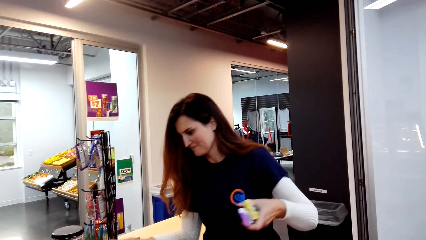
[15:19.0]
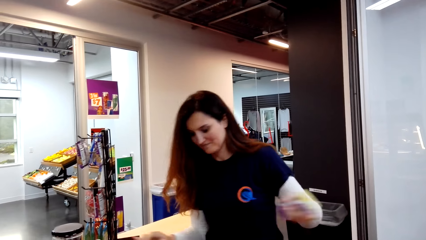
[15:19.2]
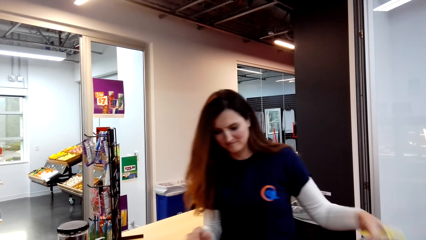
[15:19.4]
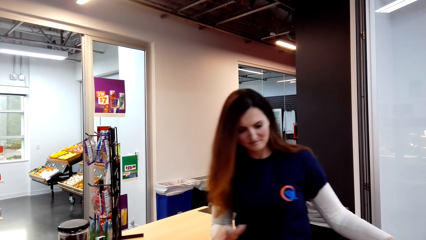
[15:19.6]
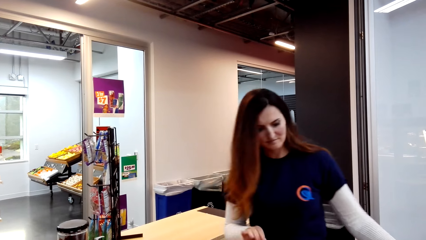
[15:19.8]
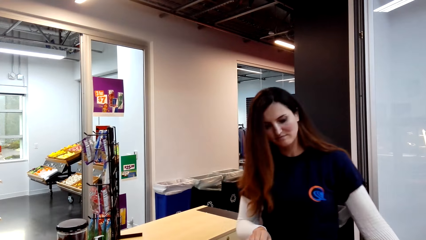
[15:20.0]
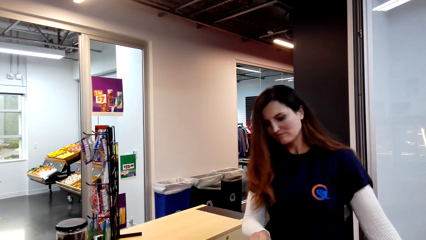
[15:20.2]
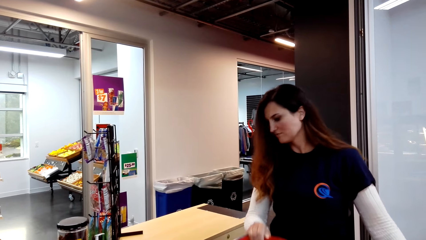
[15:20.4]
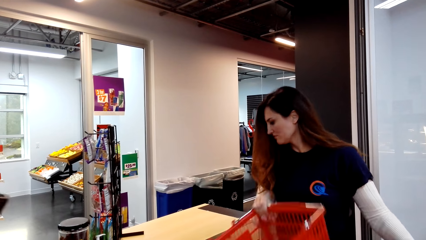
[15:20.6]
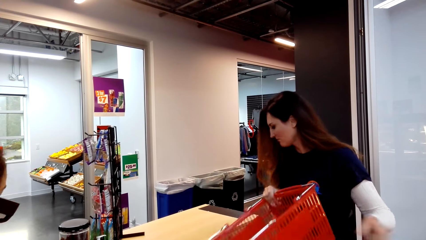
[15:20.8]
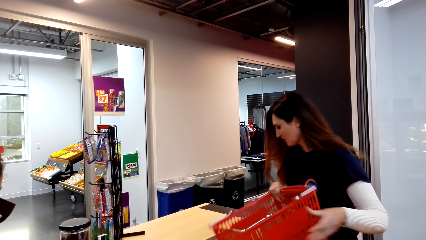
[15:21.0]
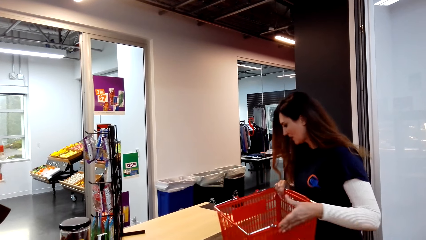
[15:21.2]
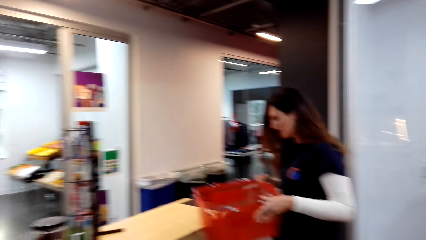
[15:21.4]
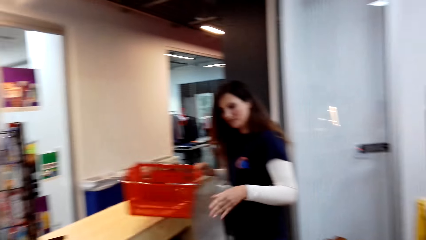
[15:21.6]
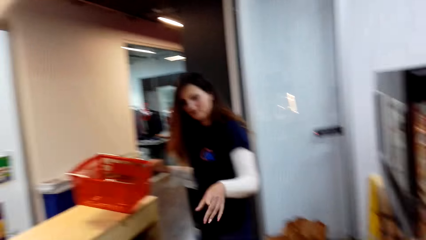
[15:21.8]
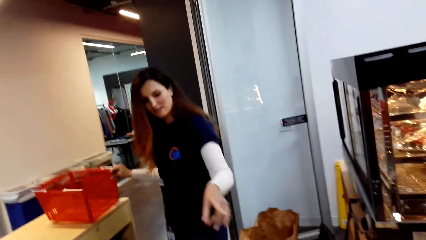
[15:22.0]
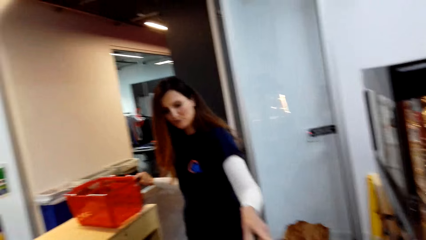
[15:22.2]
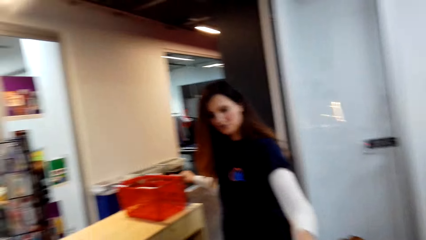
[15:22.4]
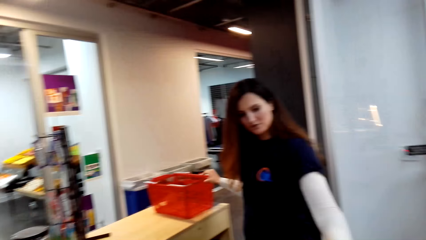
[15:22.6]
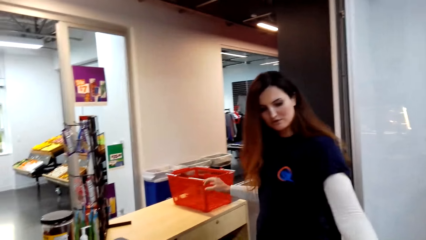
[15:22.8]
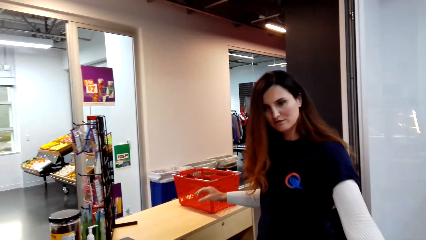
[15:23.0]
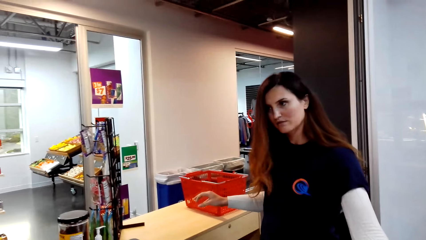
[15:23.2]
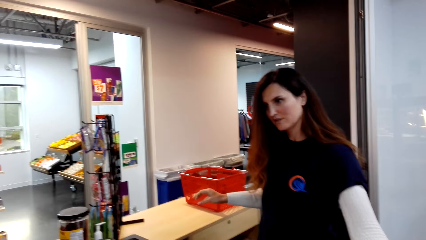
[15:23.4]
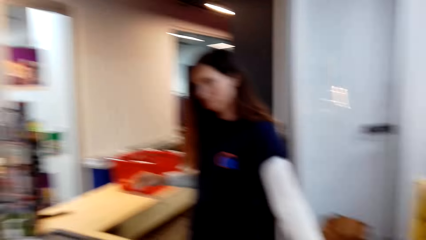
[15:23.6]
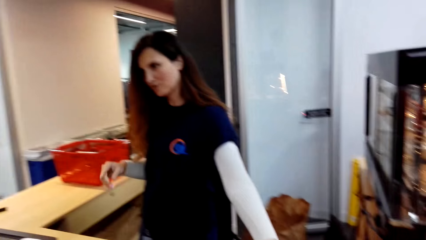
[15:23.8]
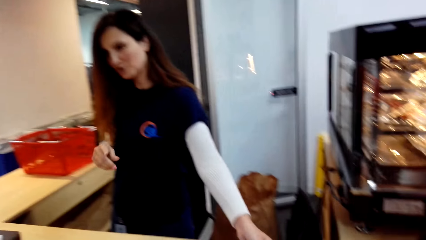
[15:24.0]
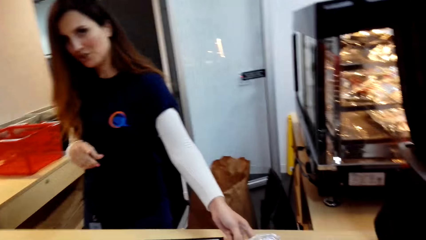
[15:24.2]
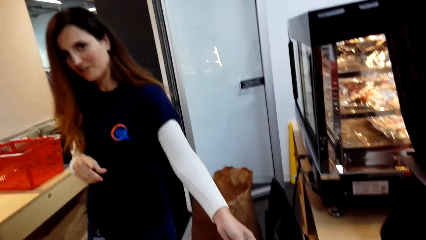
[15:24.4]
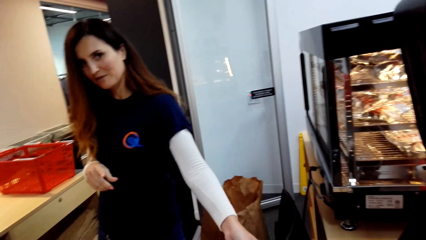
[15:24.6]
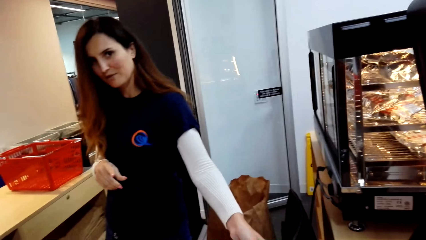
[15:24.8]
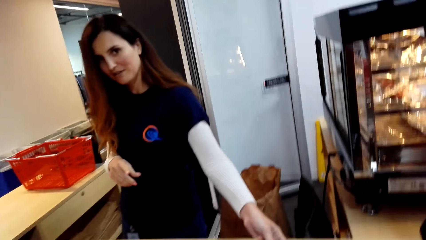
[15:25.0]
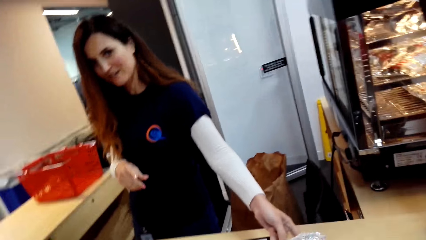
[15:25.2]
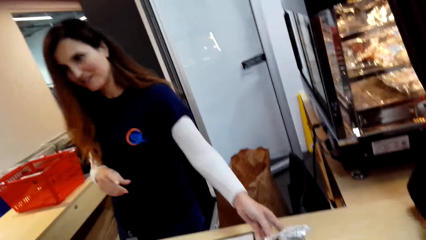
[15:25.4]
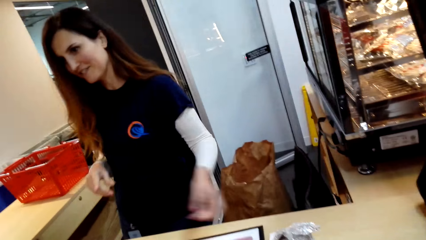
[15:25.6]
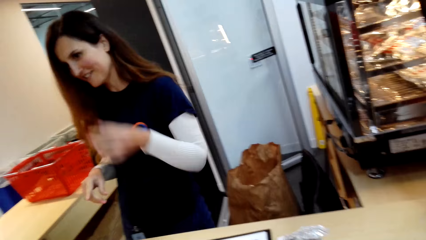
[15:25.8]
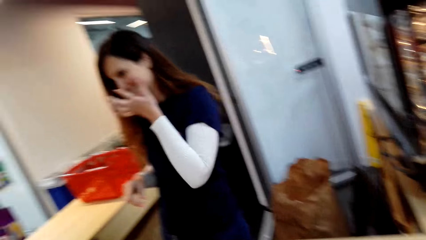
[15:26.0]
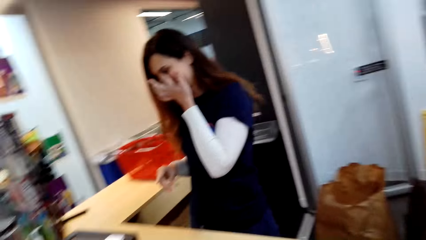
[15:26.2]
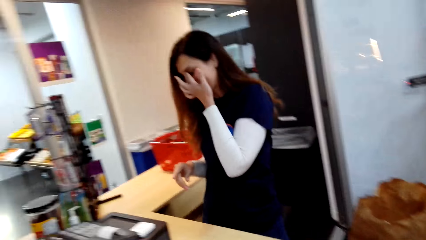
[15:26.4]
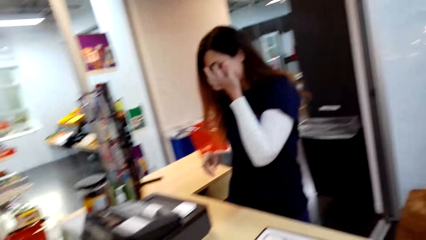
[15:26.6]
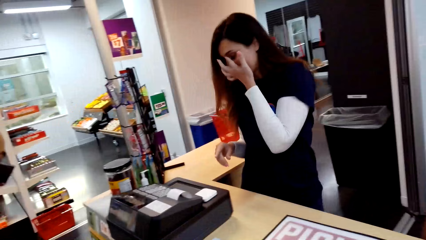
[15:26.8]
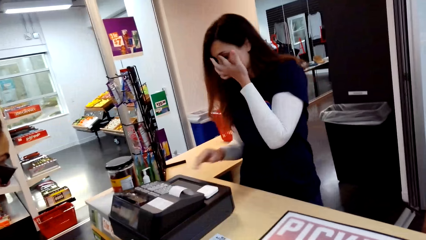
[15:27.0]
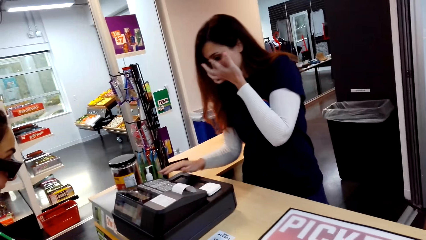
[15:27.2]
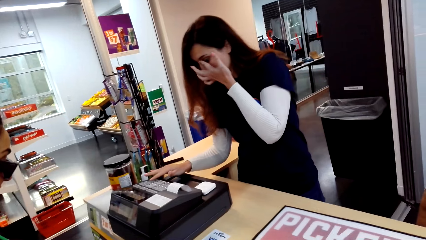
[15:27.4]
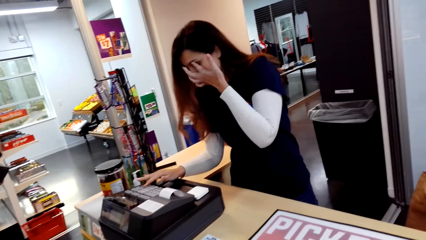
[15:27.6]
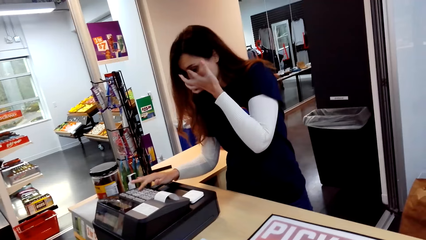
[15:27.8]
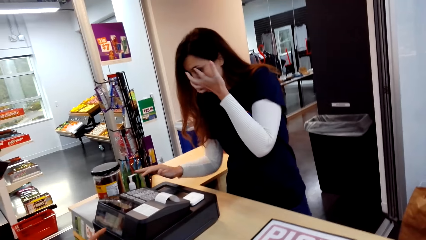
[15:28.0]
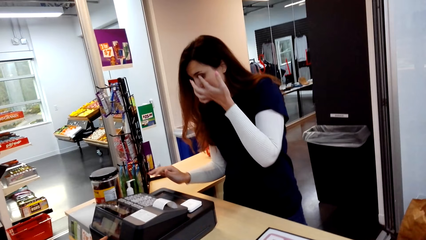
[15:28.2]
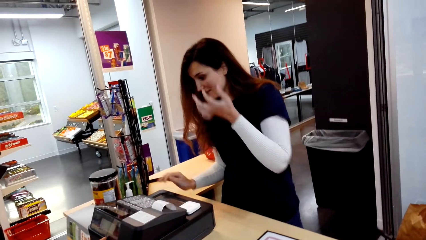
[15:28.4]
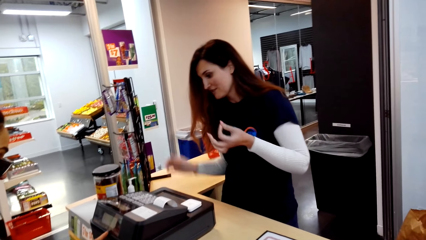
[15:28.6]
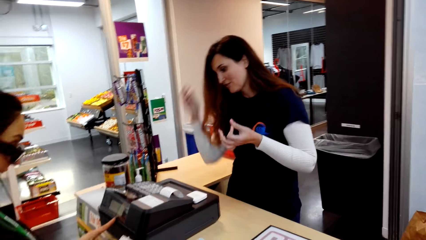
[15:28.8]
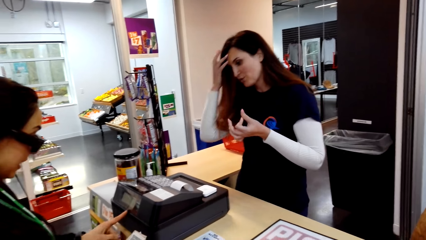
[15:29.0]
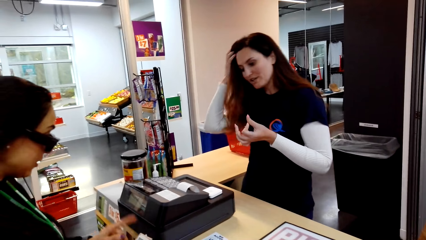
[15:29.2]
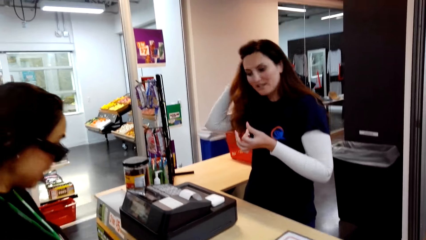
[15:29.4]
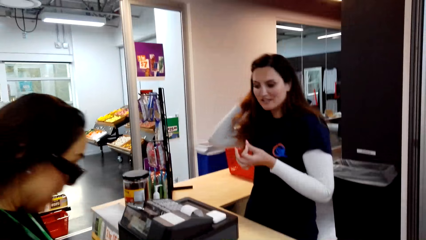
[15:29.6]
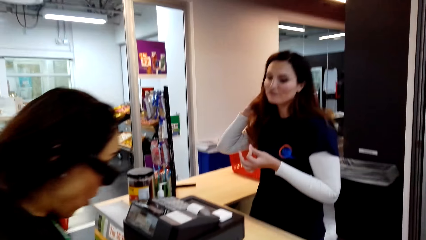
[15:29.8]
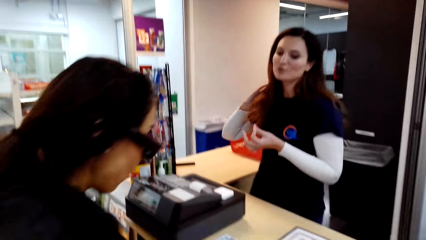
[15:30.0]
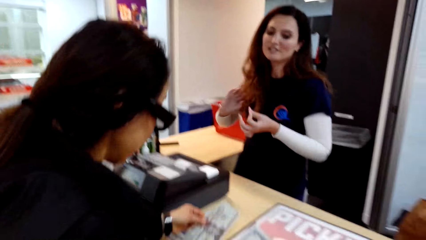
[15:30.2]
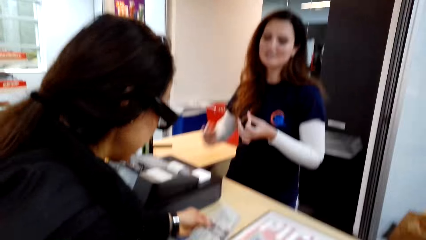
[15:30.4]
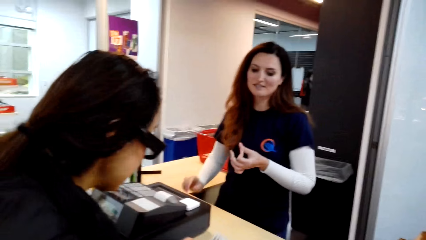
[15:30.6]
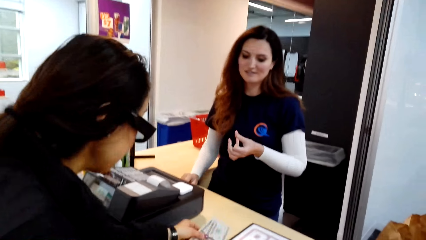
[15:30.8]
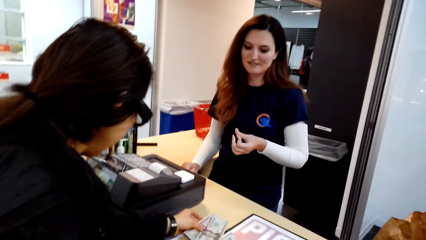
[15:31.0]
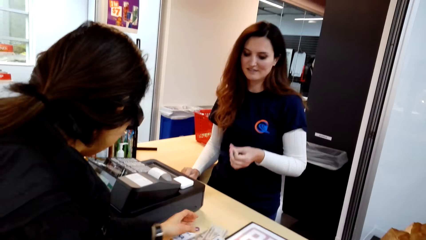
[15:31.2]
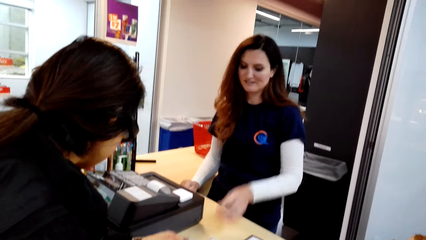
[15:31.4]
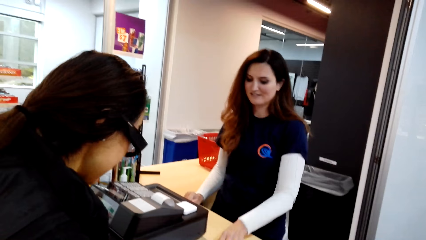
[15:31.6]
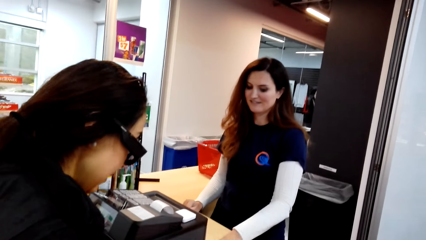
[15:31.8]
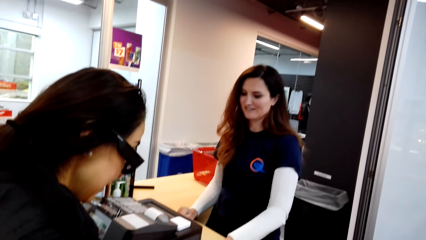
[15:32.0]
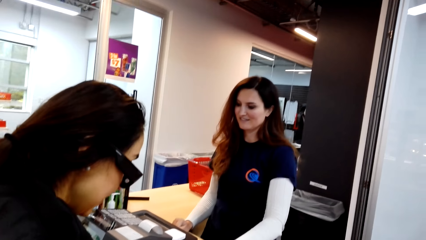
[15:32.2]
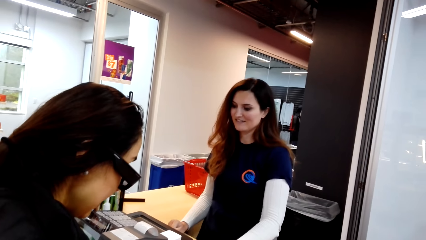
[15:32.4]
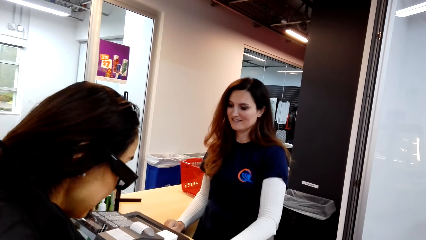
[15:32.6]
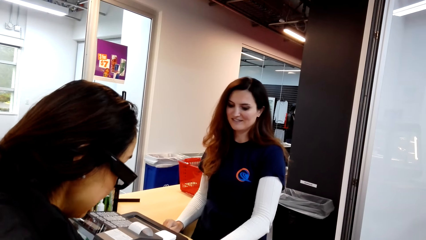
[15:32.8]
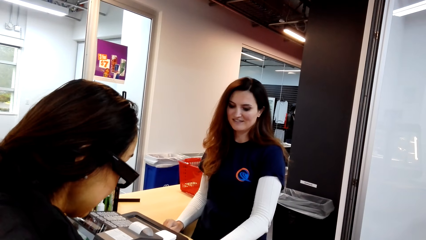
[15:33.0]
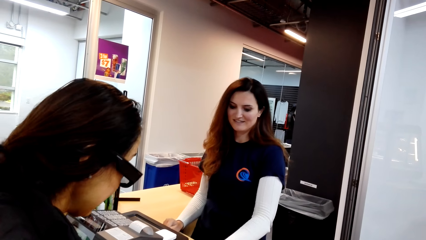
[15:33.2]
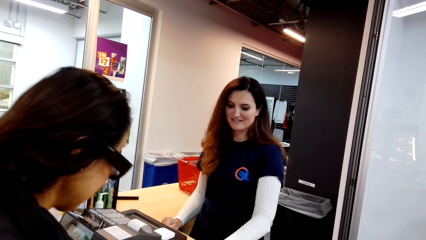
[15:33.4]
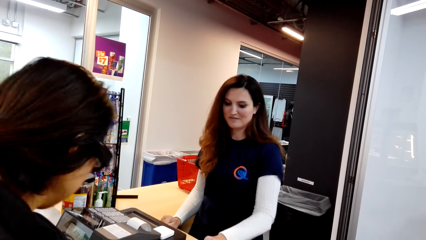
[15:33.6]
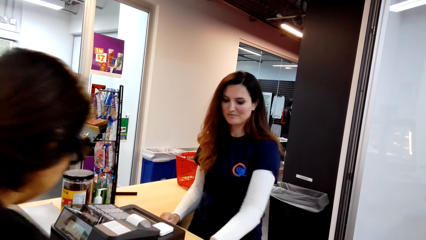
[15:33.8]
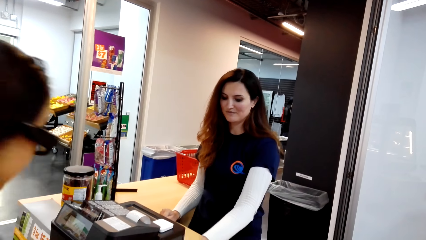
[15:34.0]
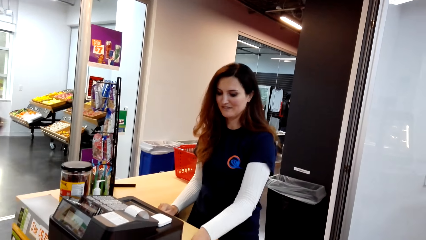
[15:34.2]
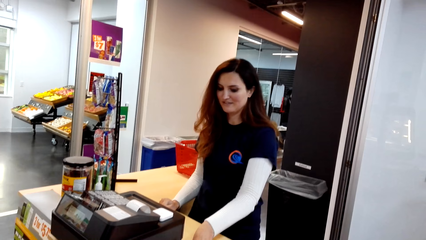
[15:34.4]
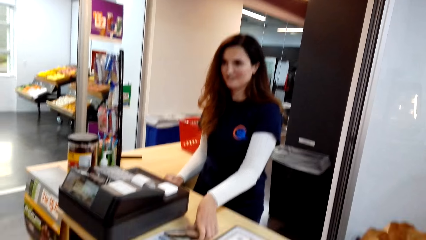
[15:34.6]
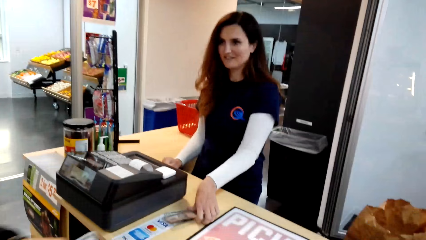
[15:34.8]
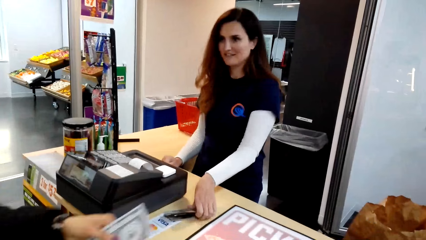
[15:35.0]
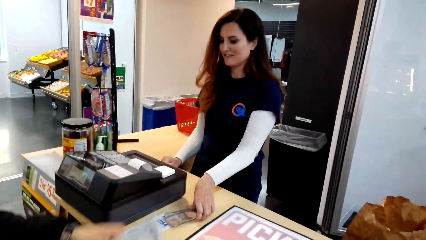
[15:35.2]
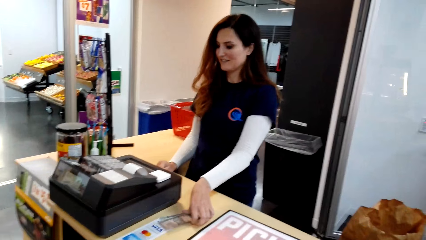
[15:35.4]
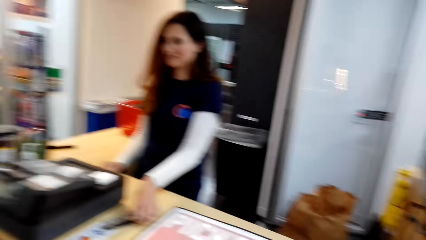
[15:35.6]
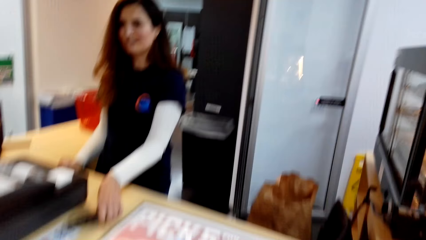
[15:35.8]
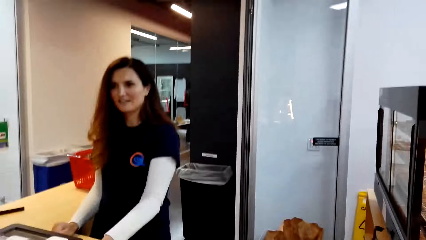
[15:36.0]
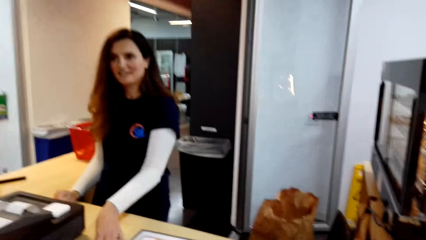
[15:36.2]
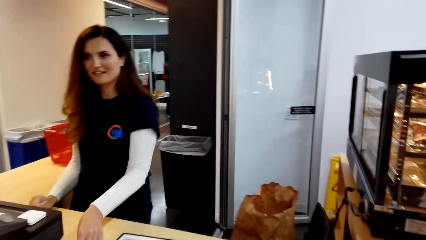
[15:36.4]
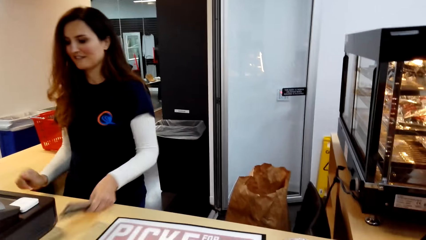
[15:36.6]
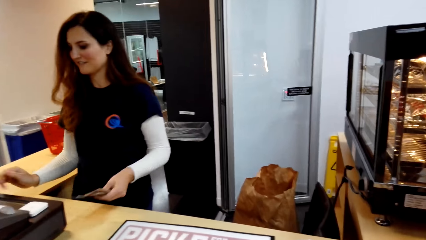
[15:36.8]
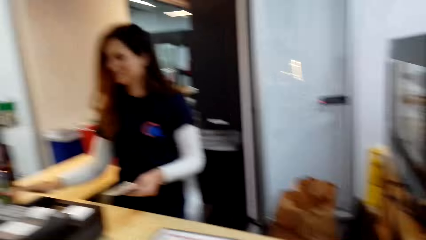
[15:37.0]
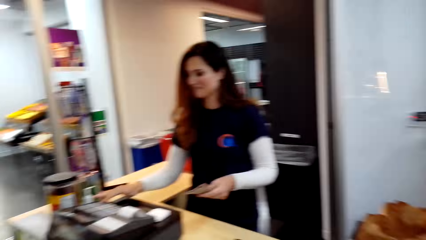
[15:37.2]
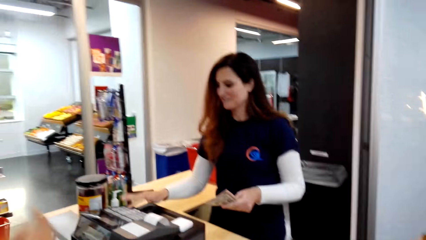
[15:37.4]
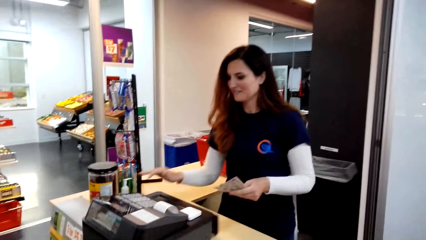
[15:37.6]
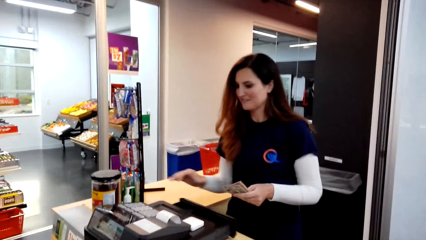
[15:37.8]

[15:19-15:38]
A cashier picks up the basket. The cashier puts the basket down. The camera wearer talks to the cashier. A woman gives the cashier money. The woman converses with the cashier. The woman gives the cashier money.
